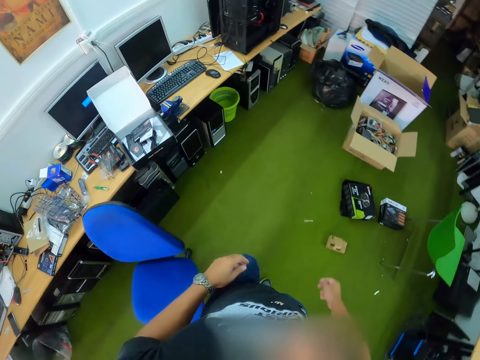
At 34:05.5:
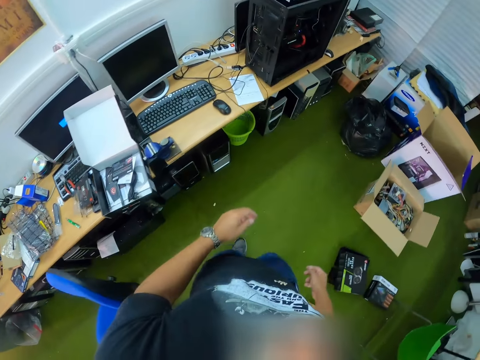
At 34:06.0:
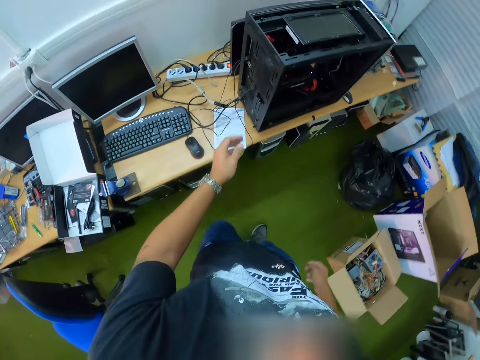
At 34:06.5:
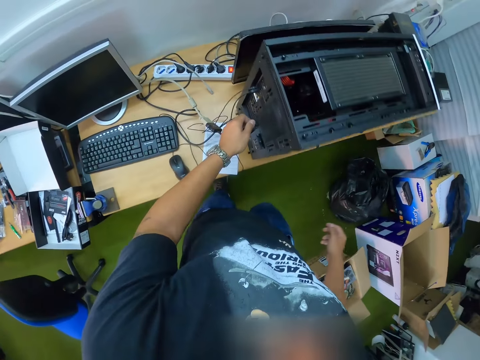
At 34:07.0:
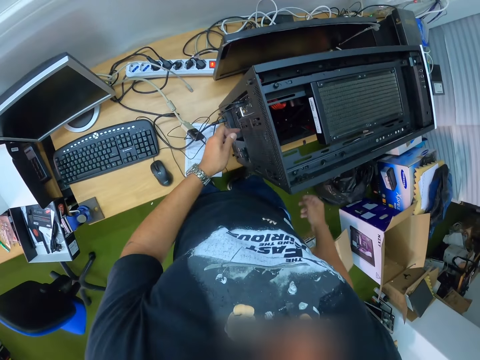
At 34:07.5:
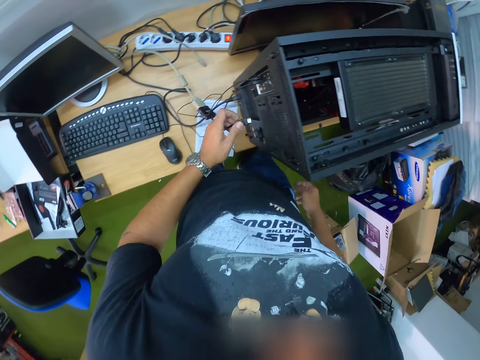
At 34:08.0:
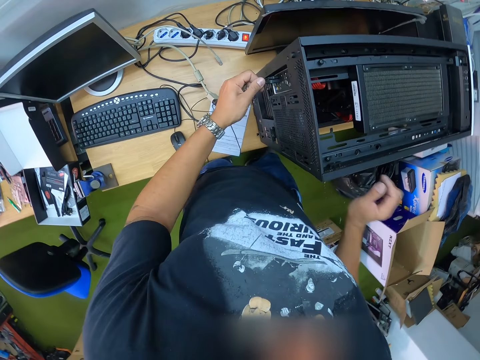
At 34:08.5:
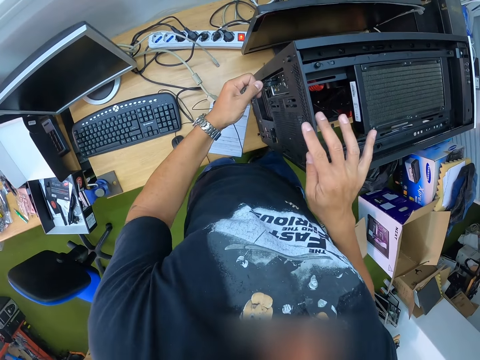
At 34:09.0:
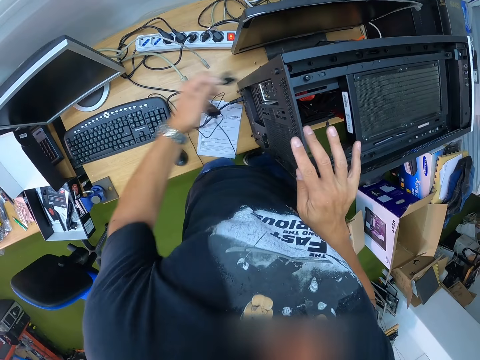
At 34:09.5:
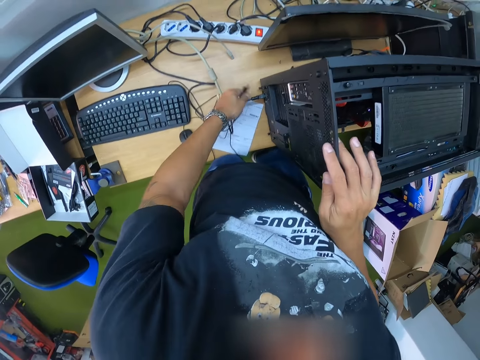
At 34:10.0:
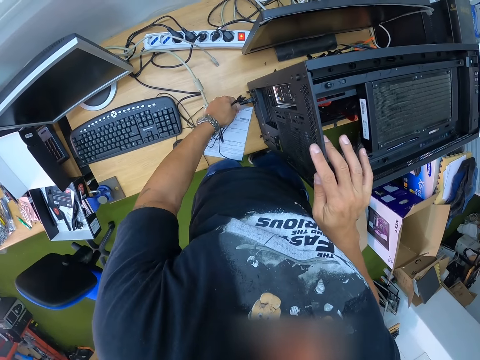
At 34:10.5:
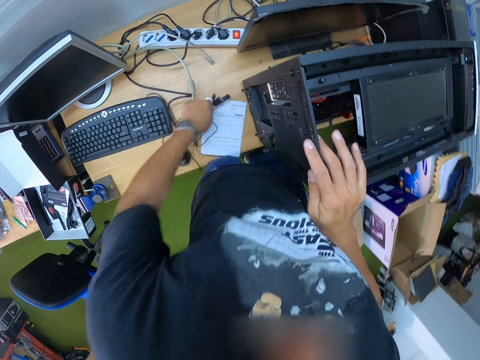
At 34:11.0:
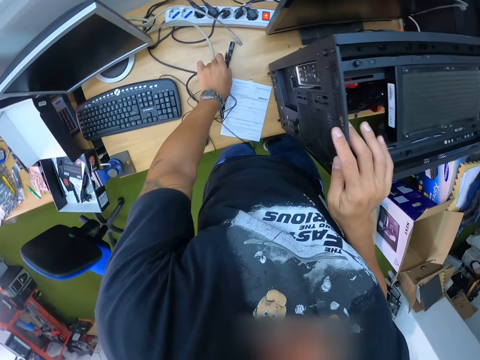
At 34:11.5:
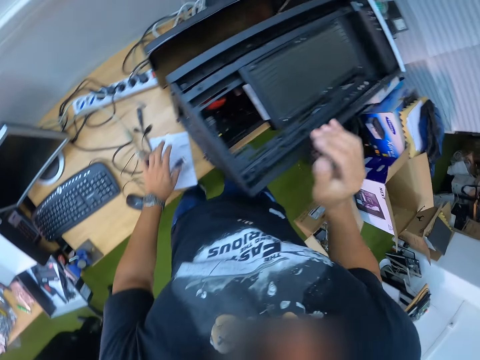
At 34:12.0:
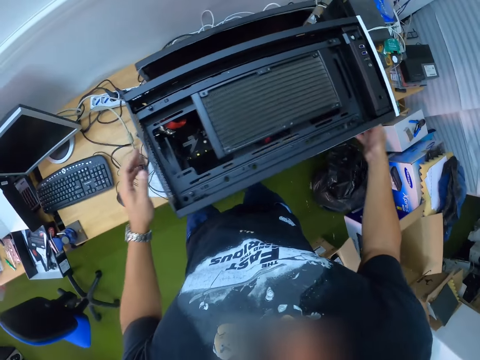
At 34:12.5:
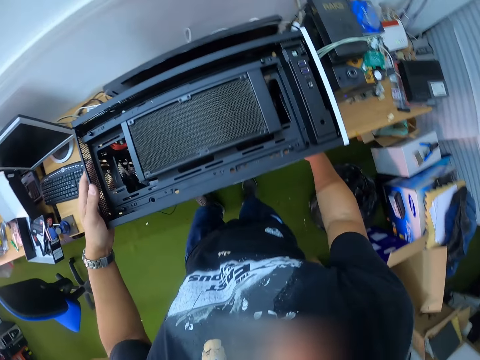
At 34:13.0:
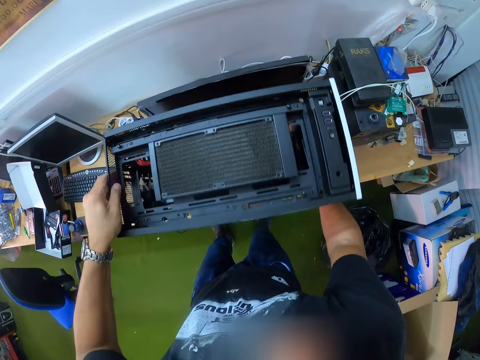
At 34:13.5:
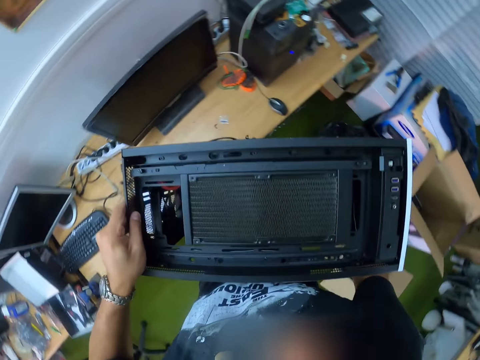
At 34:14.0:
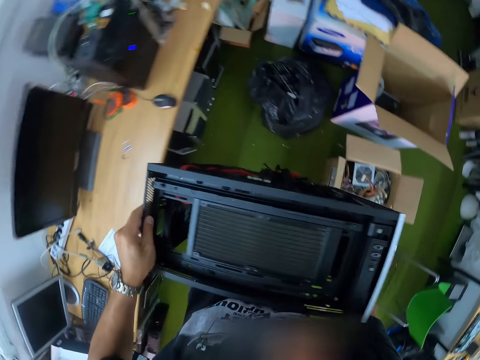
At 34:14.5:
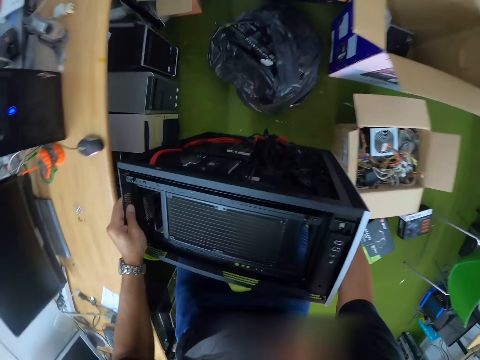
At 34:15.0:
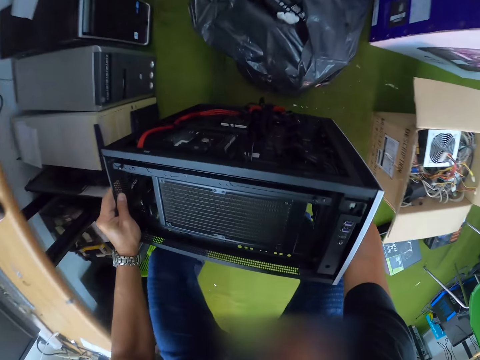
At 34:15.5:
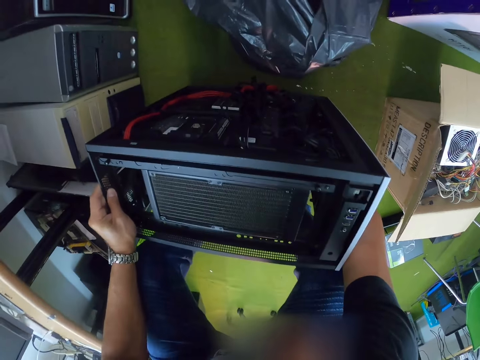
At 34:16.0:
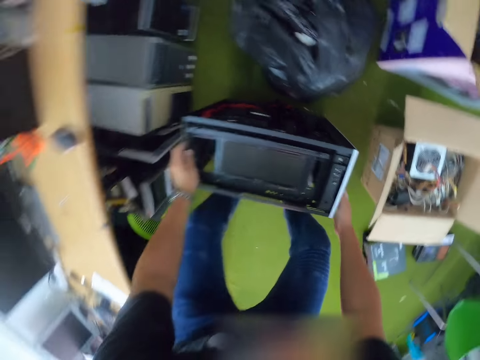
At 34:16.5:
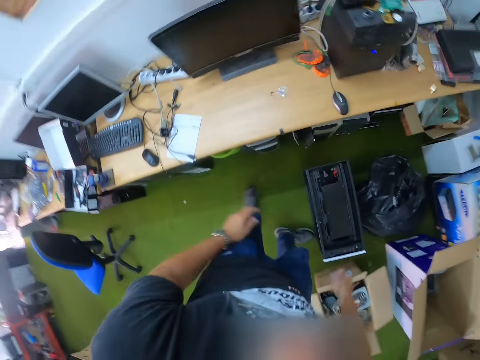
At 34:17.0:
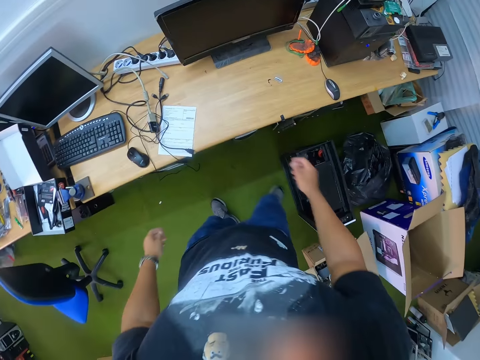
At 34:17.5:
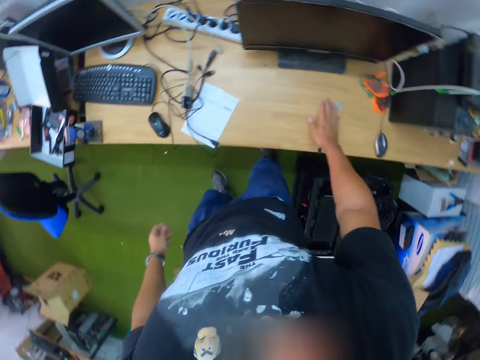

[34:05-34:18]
The camera wearer holds a cable on the CPU. He removes the cable from the other CPU with his left hand. He removes the other cable from the CPU. He holds the CPU with his right hand. He carries the CPU with both hands and turns around. He drops the CPU on the floor with both hands.

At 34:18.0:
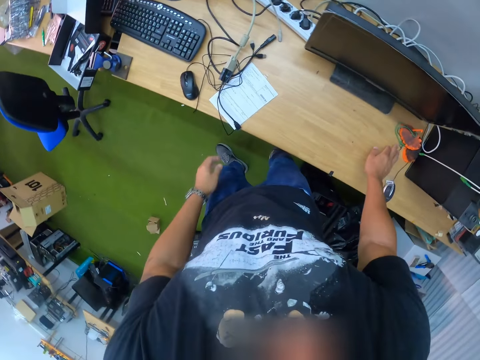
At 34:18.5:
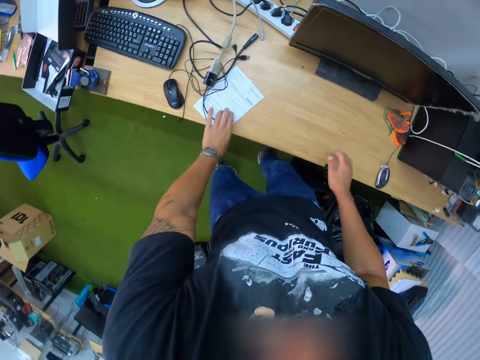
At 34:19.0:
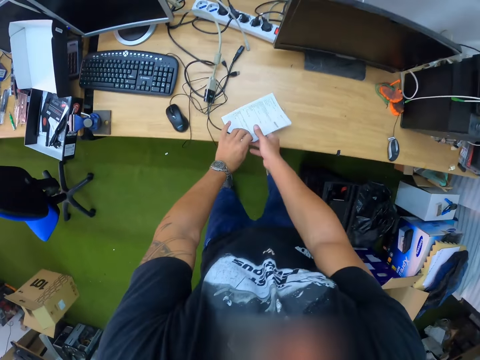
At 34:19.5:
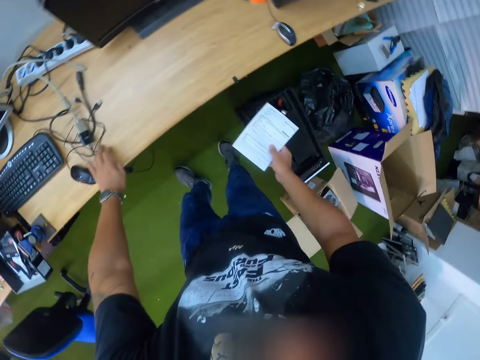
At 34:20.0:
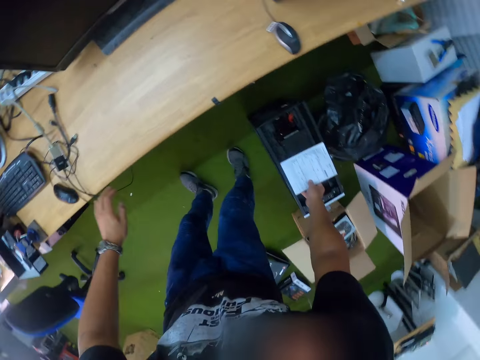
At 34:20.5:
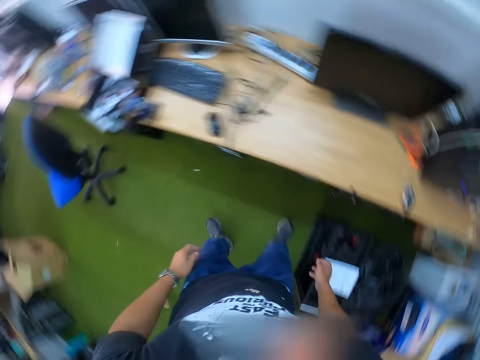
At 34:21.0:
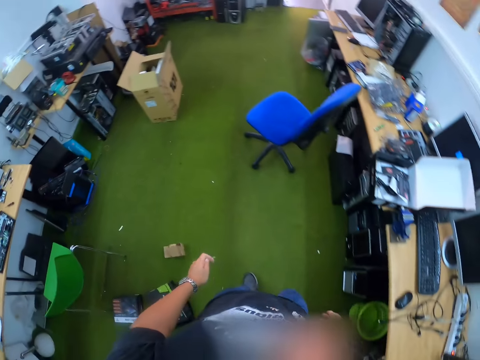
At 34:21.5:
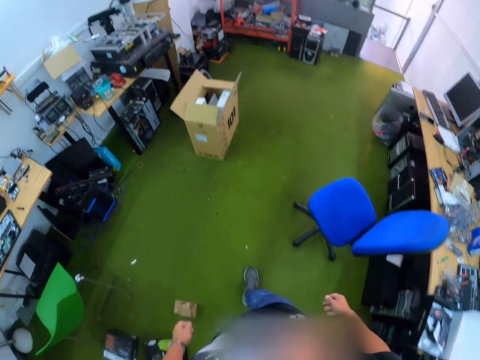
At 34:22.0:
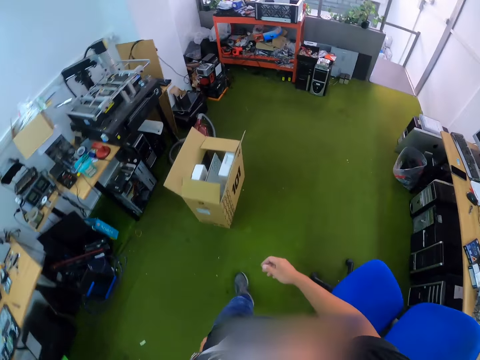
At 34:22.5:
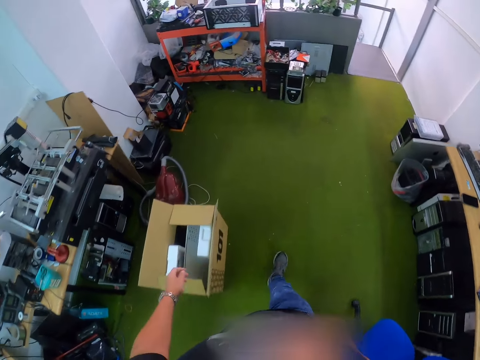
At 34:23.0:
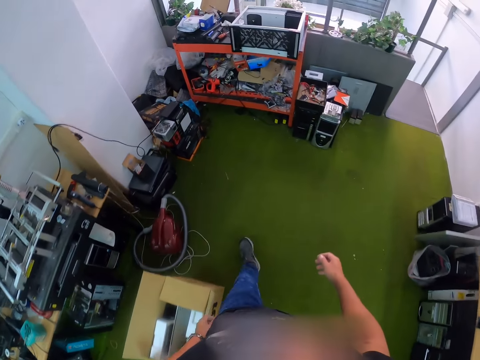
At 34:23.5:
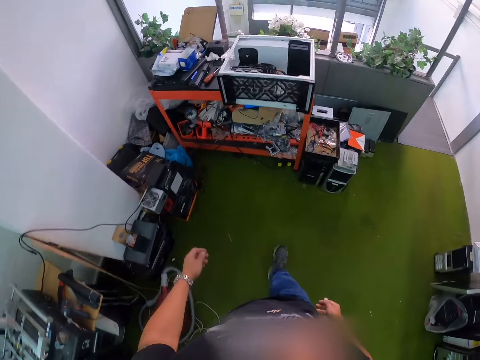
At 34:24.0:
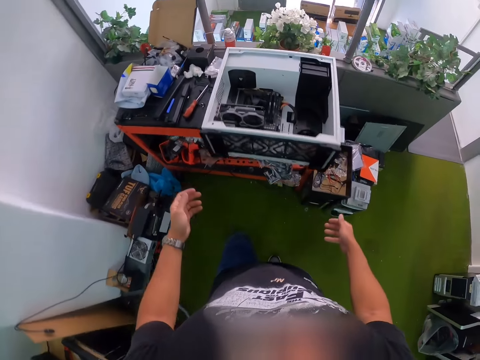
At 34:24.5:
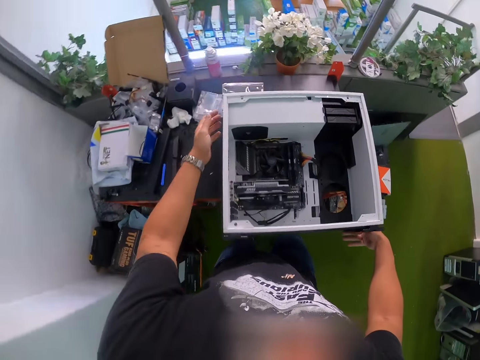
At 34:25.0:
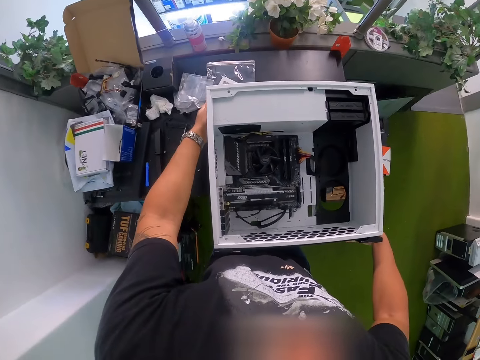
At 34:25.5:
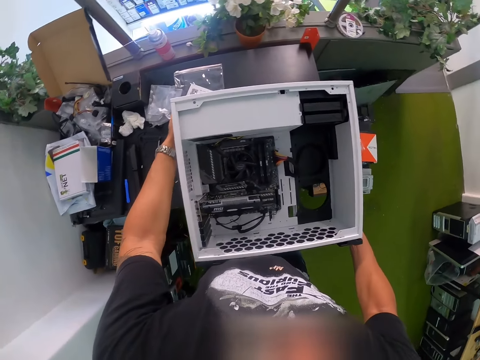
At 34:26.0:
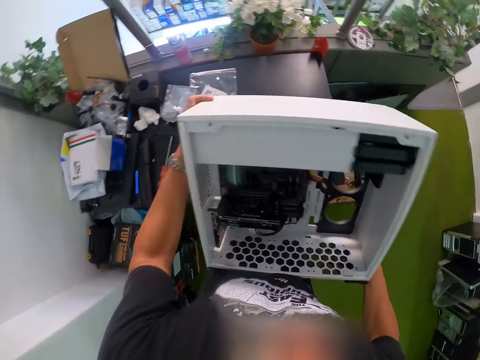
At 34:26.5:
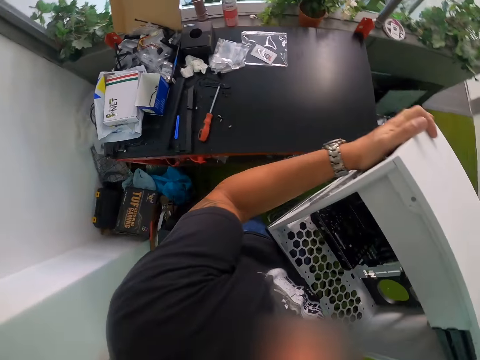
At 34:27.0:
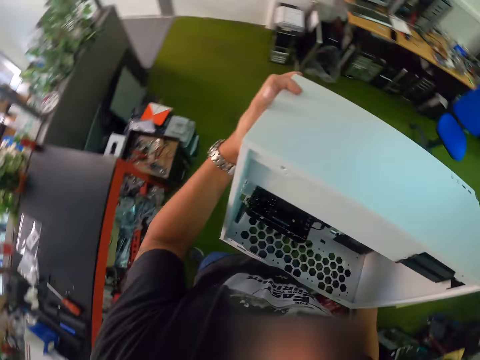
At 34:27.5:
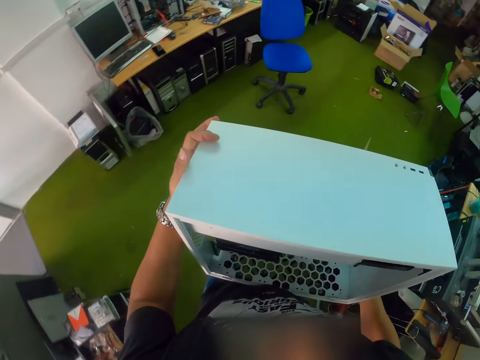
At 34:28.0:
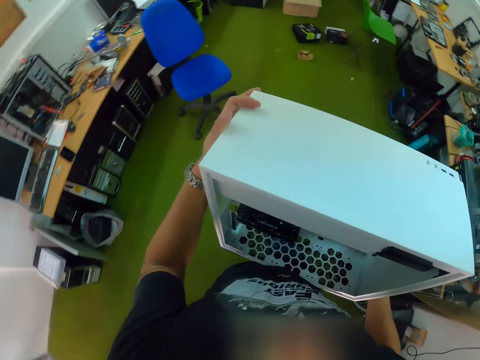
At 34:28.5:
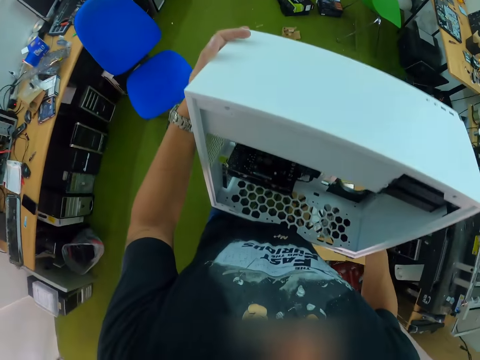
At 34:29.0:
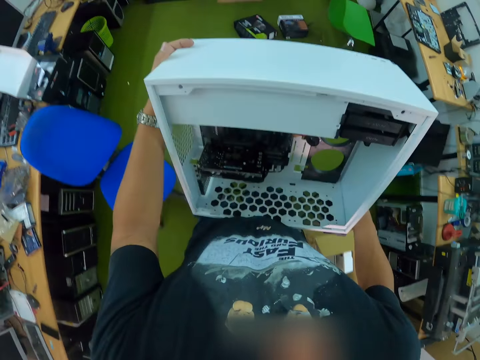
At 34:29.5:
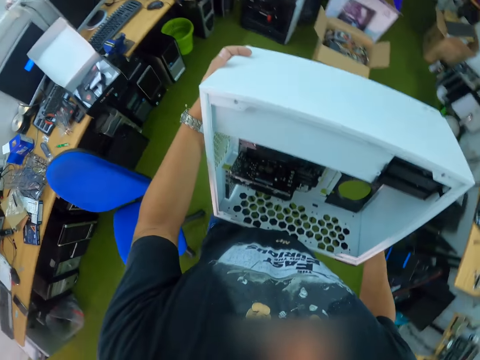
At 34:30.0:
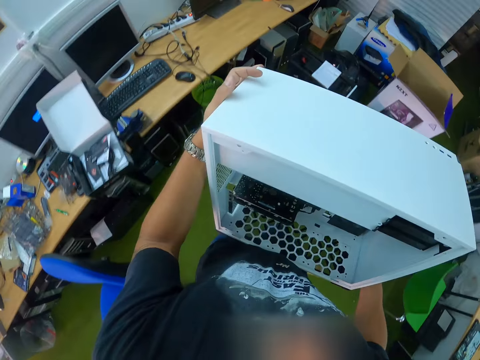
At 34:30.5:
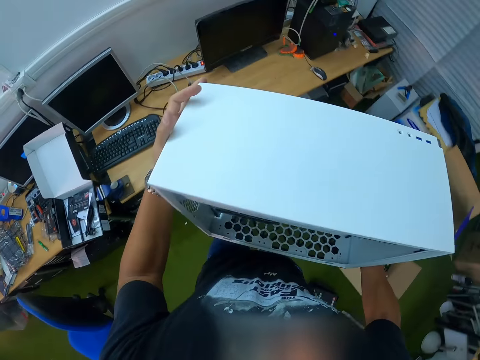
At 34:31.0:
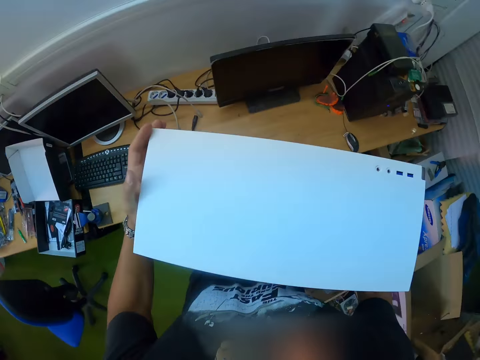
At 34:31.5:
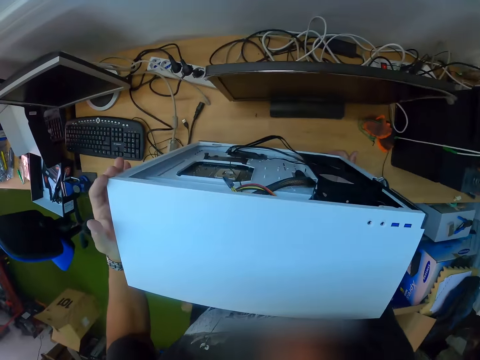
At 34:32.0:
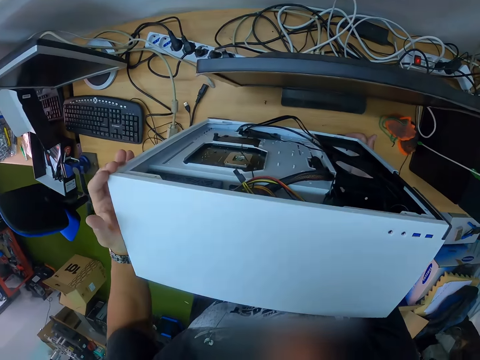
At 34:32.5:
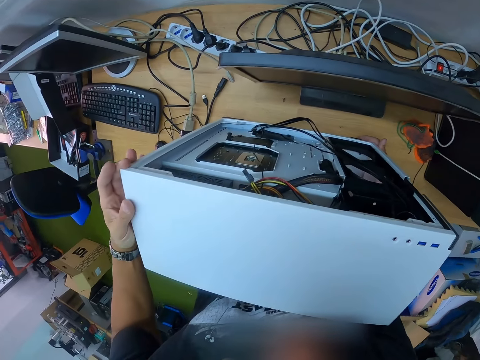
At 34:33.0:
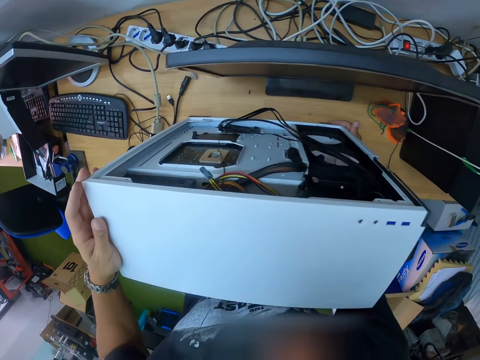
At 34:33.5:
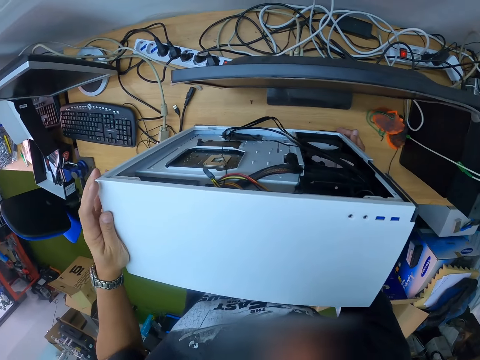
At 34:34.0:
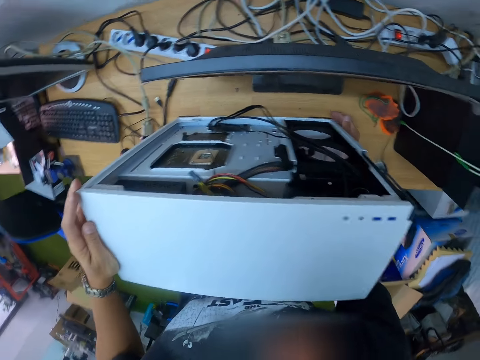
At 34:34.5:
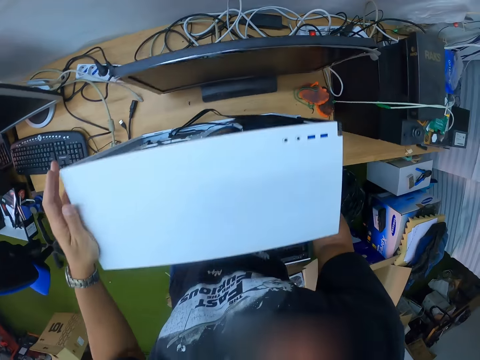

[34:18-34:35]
The camera wearer arranges the table with his right hand. He picks up a manual on the table with his right hand. He drops the manual on the CPU on the floor with his right hand. He turns around and walks to the other side of the room. He carries the computer system off the slab with both hands. He turns around. He walks to the table with the computer system in both hands. He drops the computer system on the table with both hands.
